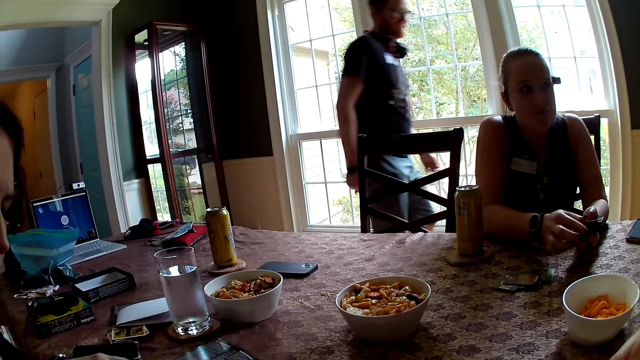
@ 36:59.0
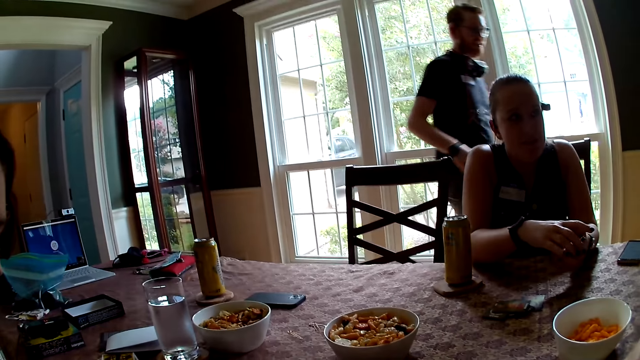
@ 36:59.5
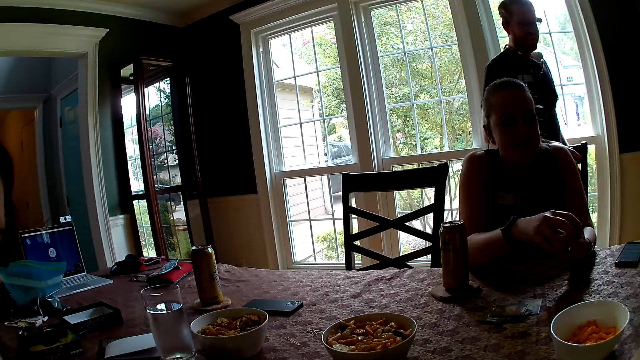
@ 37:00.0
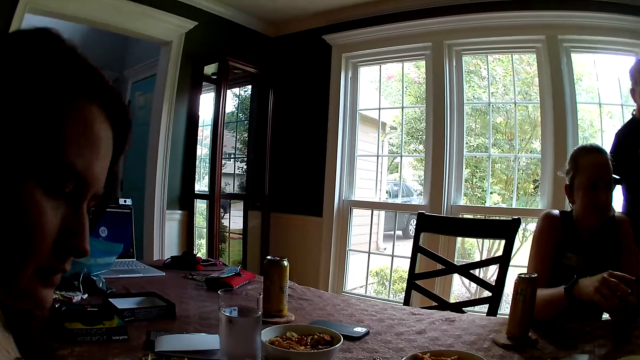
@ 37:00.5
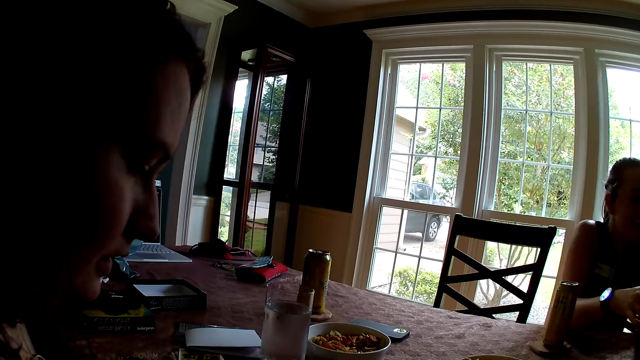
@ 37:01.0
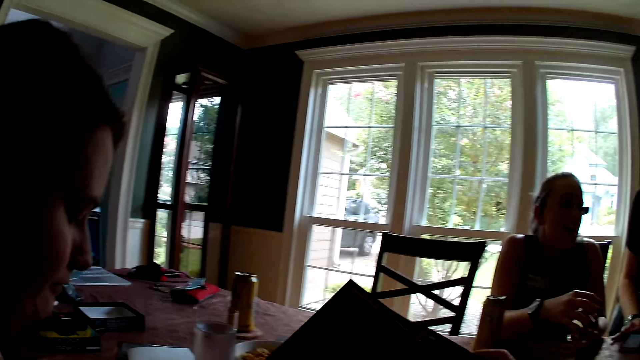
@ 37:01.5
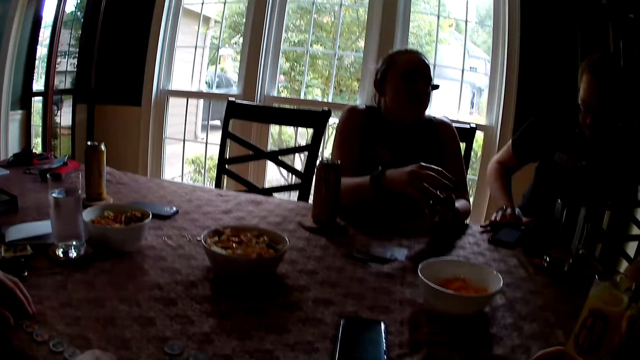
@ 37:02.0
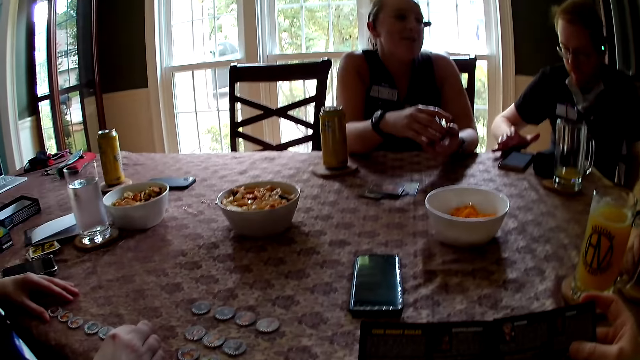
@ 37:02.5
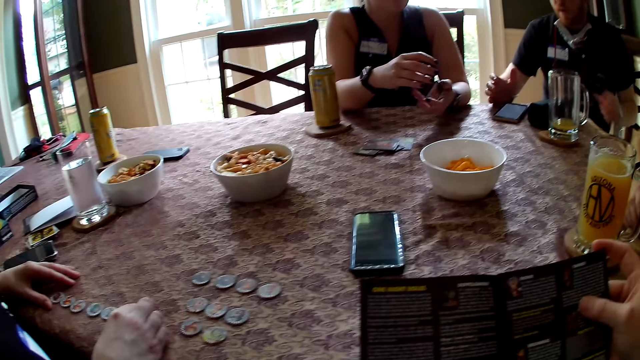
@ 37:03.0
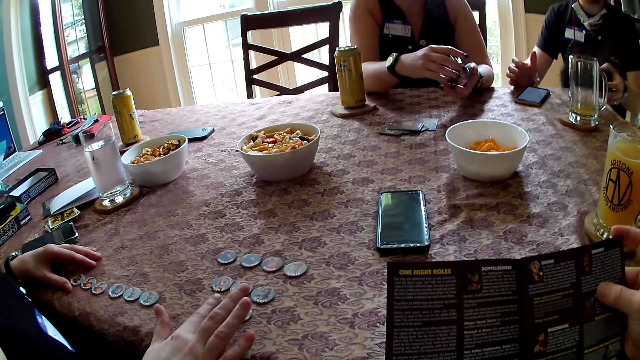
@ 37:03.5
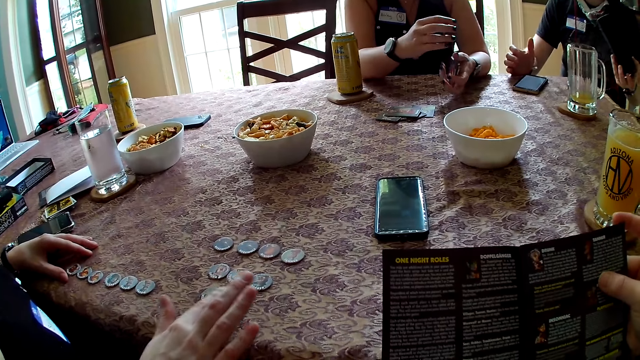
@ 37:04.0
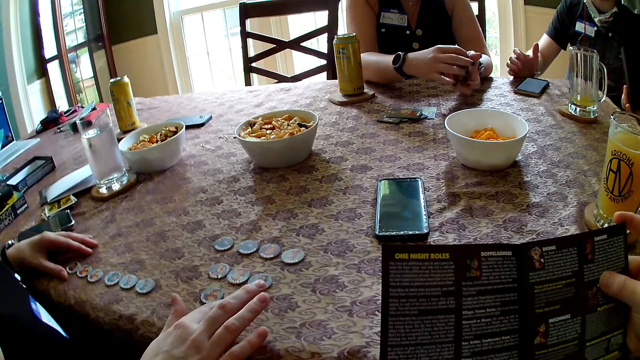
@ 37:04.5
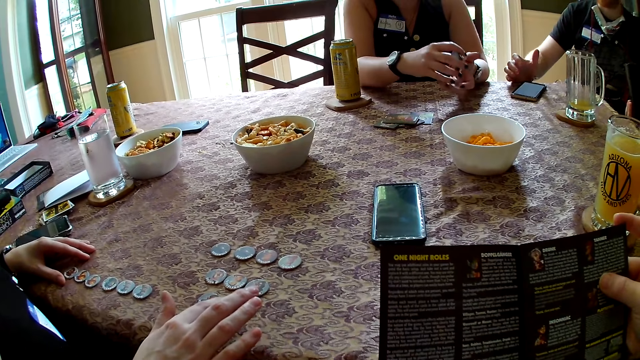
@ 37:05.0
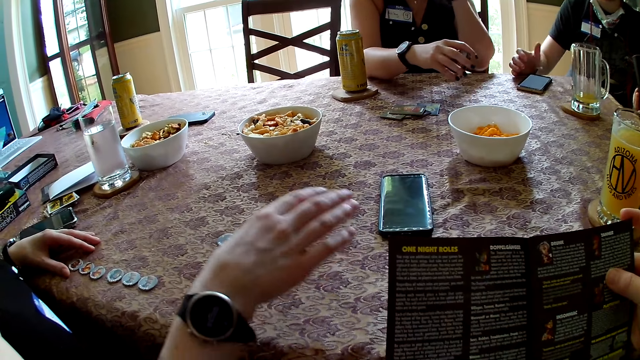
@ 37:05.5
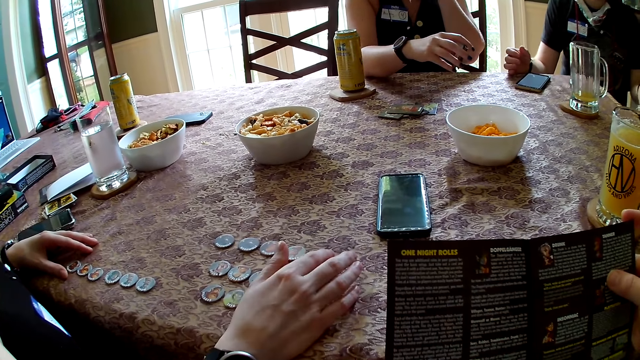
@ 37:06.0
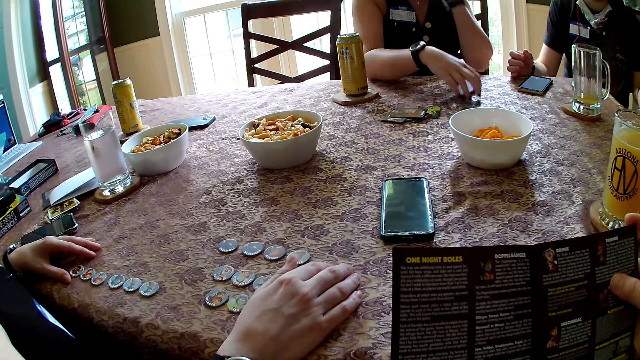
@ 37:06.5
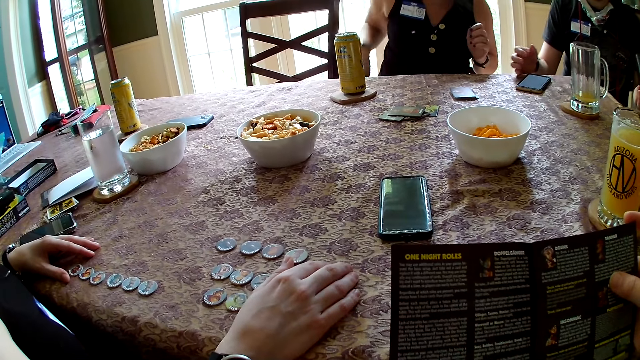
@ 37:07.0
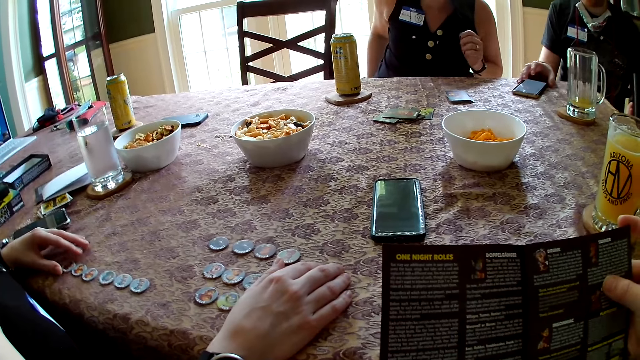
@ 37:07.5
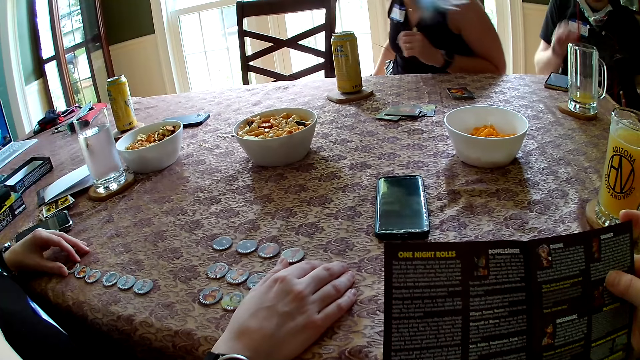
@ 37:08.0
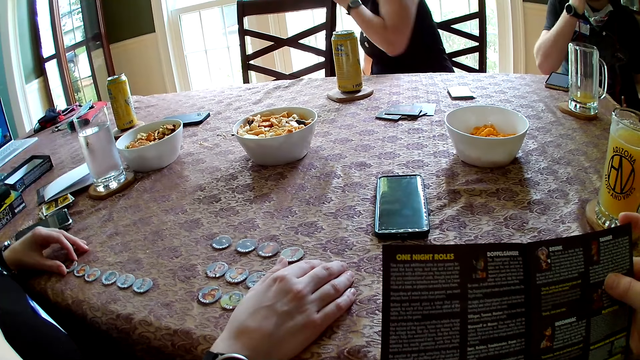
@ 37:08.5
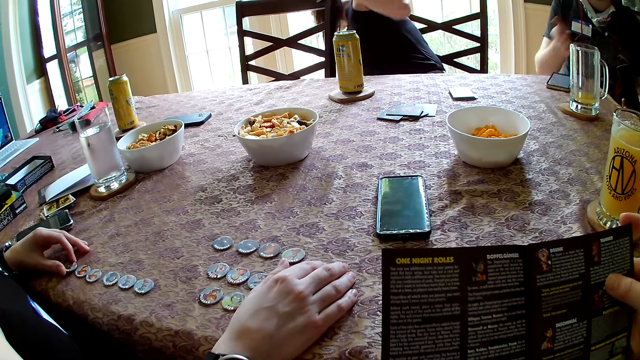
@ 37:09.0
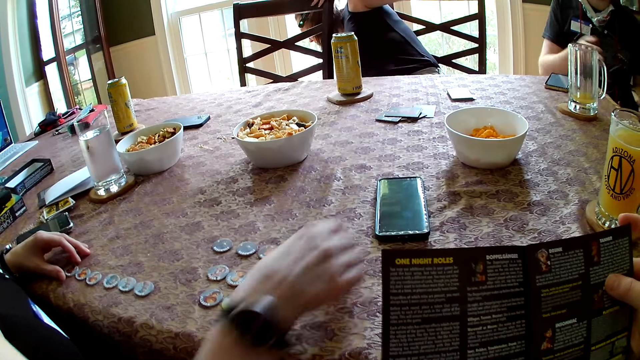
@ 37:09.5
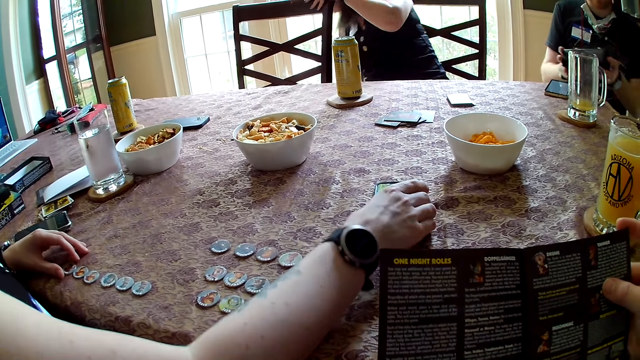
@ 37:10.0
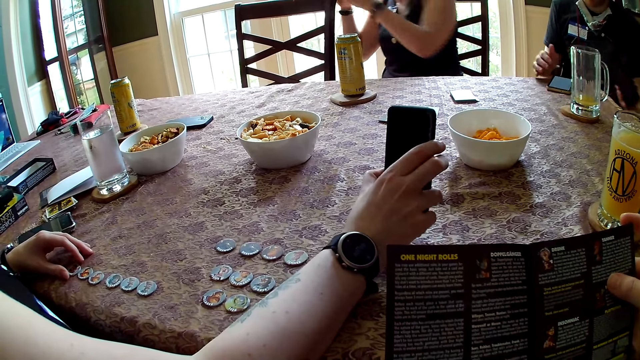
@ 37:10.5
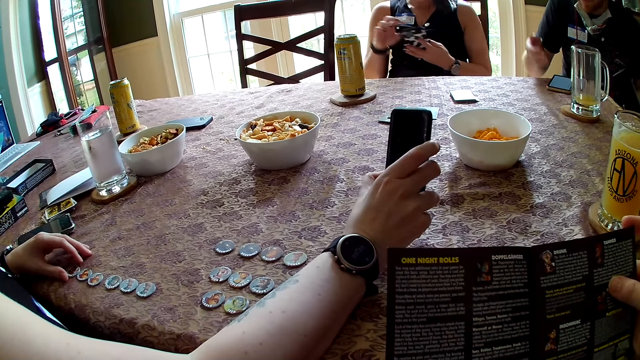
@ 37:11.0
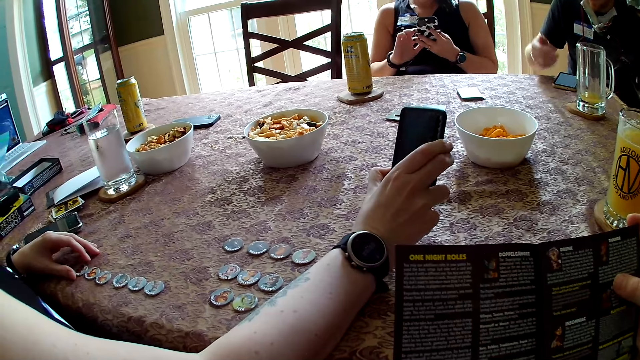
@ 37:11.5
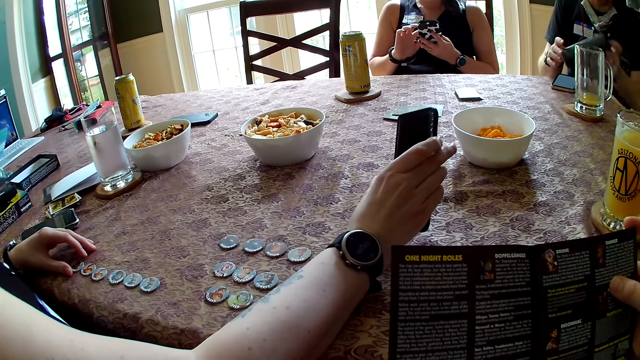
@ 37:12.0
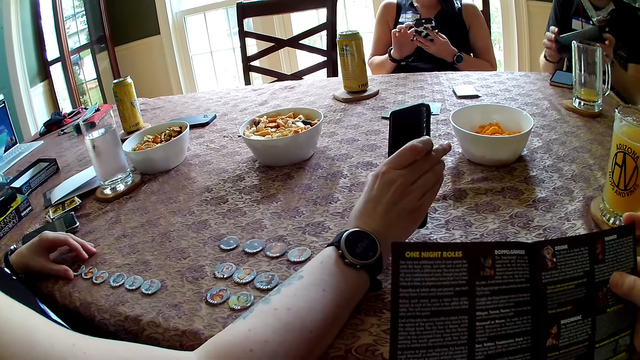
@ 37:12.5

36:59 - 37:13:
A woman moves cards. The camera wearer picks up the game leaflet with her right hand. She holds a paper. A man sits on a chair. The camera wearer looks at the paper. The man picks up a speaker or box on the table in his left hand. Another woman moves her hand. The first woman touches her face with her left hand and drops the cards in her right hand on the table. The man moves a phone on the table with his right hand. The first woman moves around. The man touches his face with his right hand. The first woman leans her left hand on a chair. The man uses gestures. The other woman picks up a phone on the table in her right hand. The man fondles the speaker with both hands. The first woman picks up a phone with her right hand from the floor. The man holds the box and uses gestures. The first woman operates the phone with her hands. The other woman presses the mobile phone.

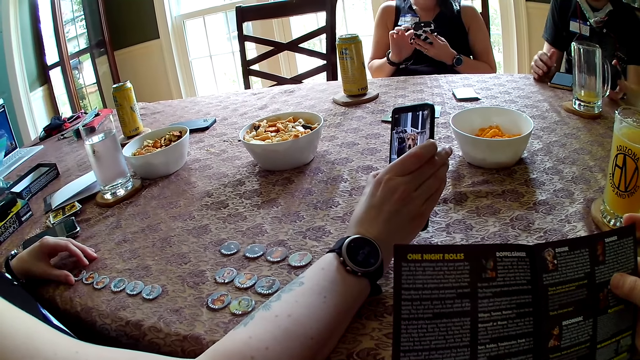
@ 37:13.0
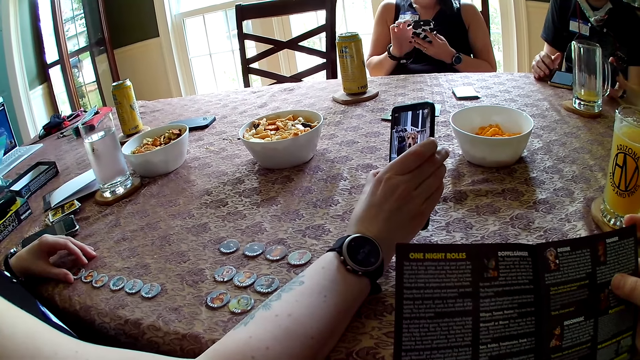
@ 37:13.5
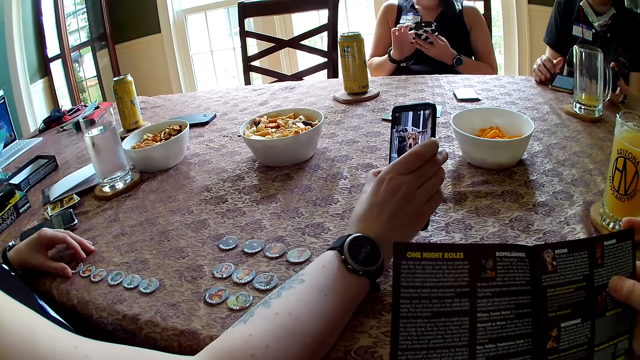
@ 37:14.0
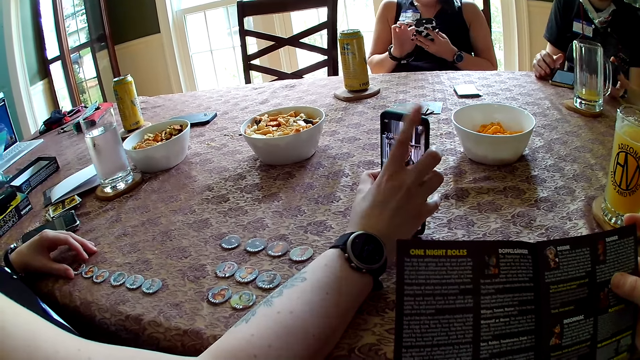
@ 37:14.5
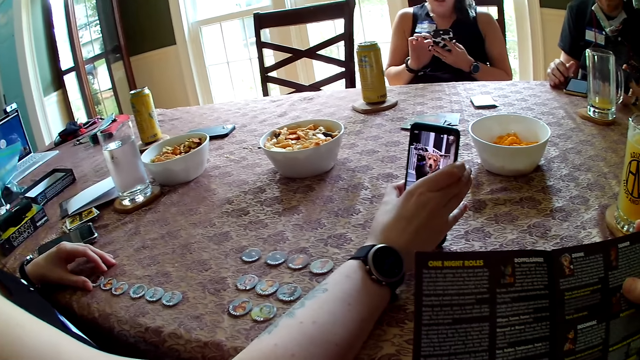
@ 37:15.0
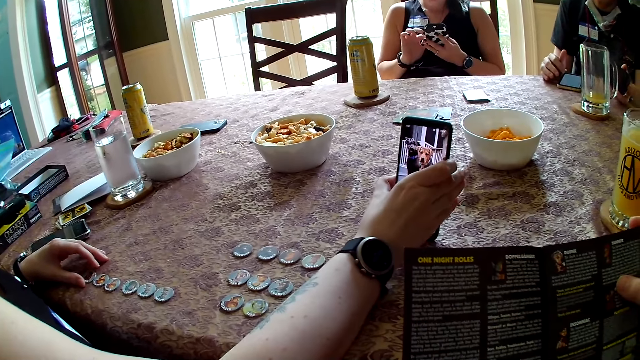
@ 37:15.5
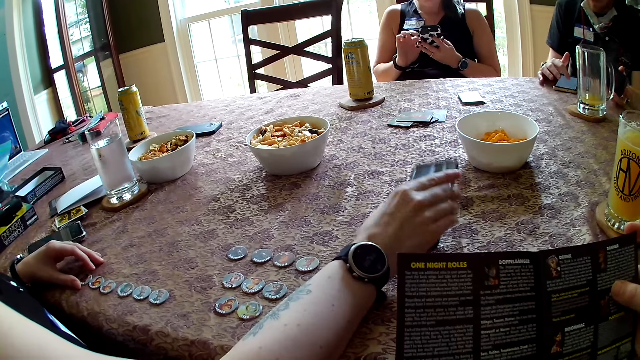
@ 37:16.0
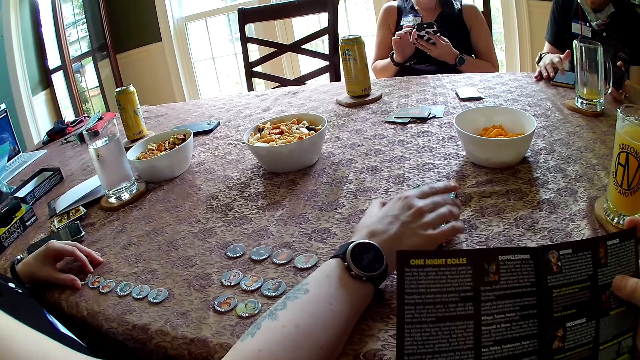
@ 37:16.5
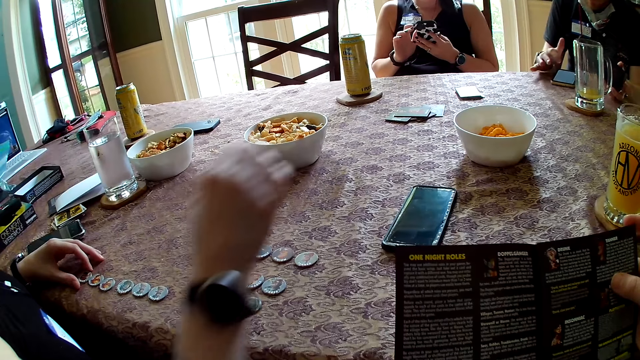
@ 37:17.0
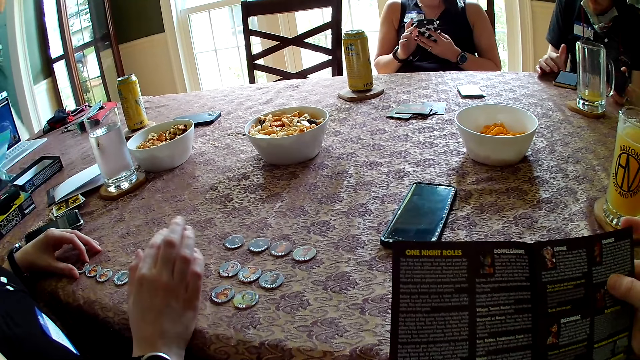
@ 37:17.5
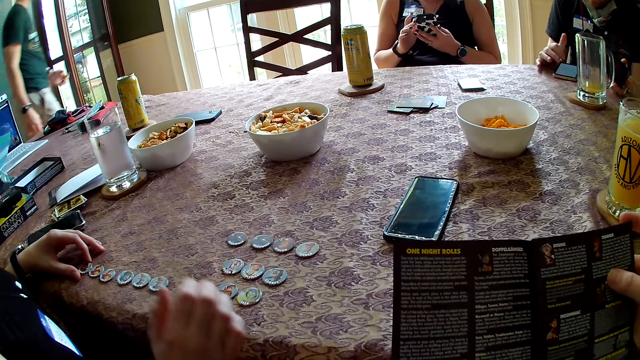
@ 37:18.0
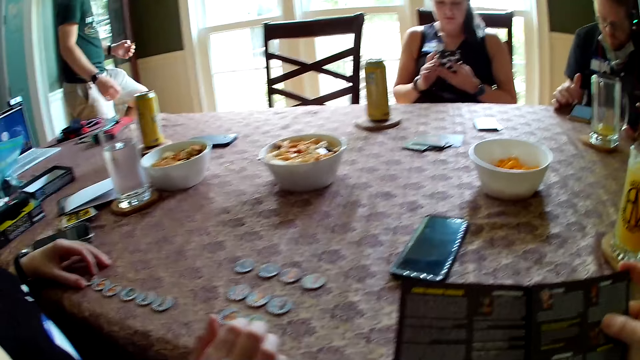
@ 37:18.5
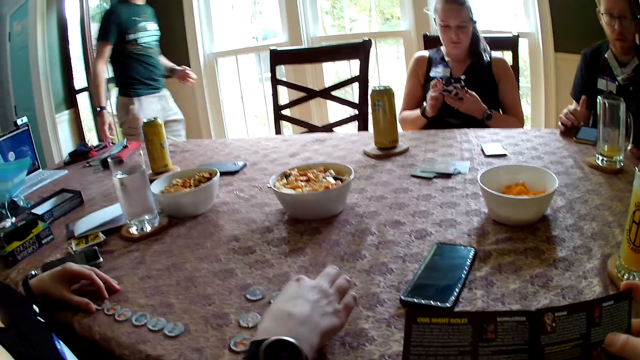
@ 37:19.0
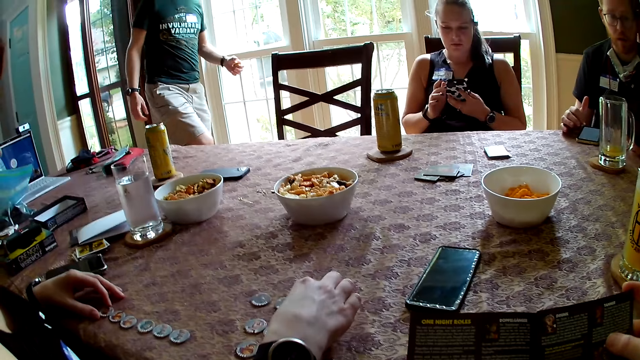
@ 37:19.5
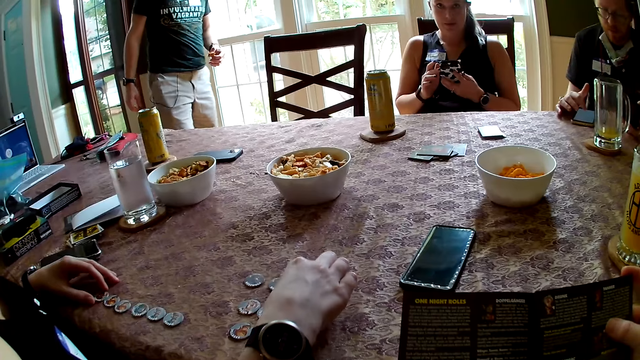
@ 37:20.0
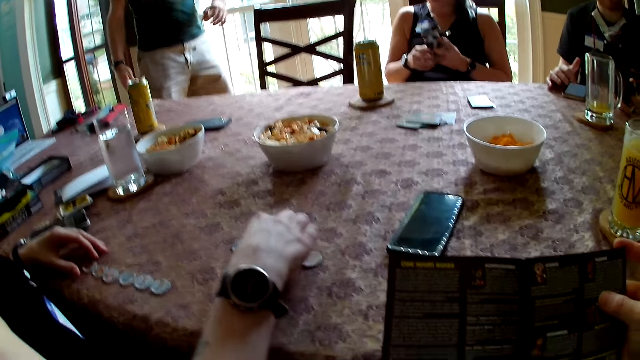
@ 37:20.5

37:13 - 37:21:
A woman drops the phone in her right hand on the table. A man operates his phone with his right hand. Another man walks around. The woman arranges the coins on the table with her right hand.
